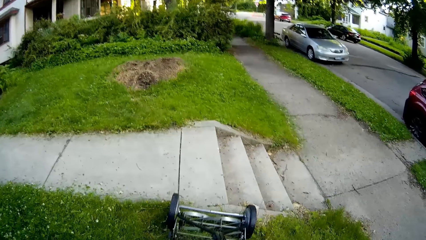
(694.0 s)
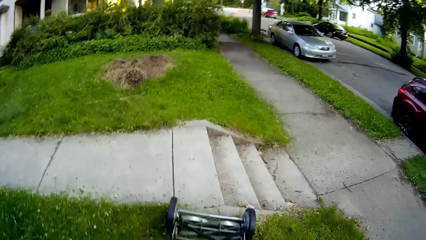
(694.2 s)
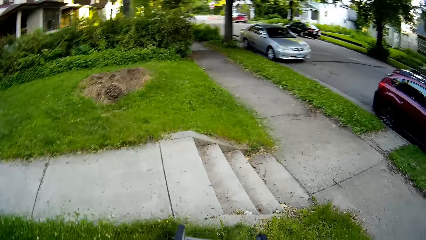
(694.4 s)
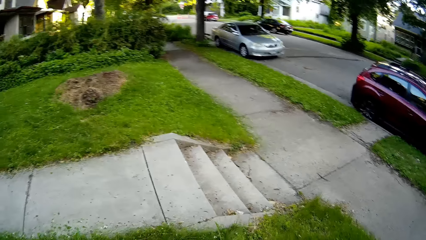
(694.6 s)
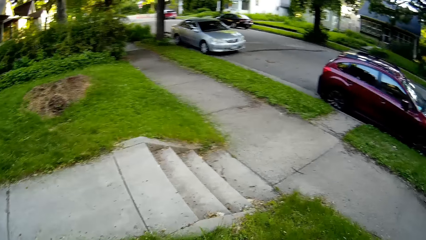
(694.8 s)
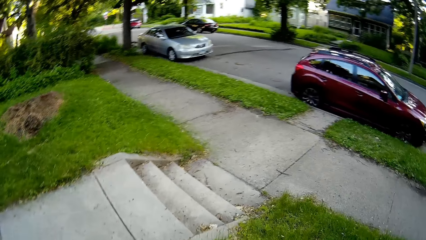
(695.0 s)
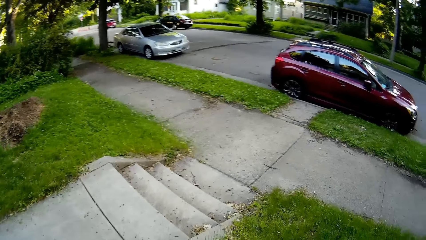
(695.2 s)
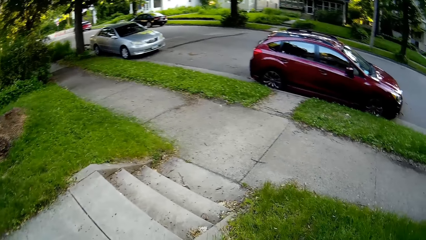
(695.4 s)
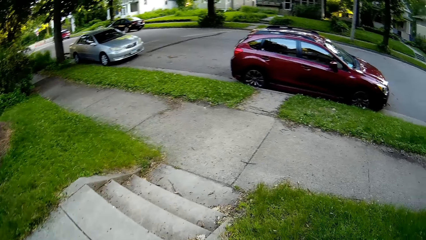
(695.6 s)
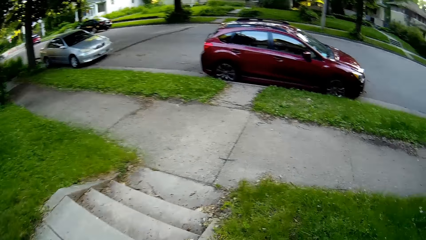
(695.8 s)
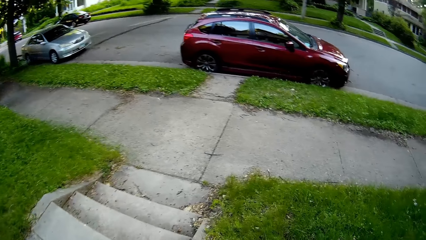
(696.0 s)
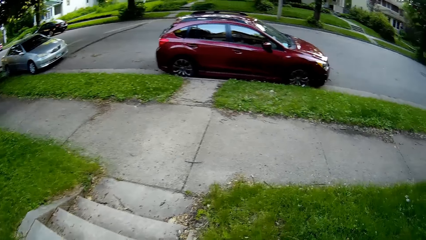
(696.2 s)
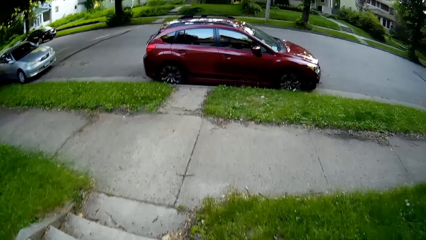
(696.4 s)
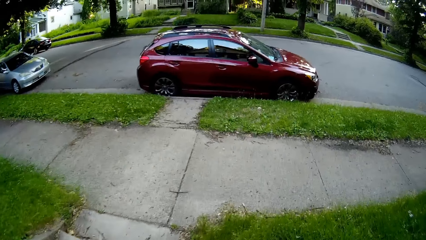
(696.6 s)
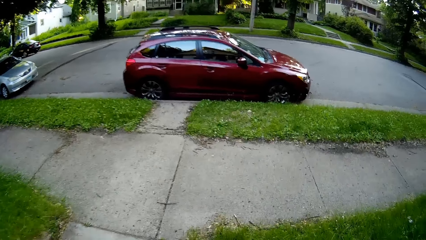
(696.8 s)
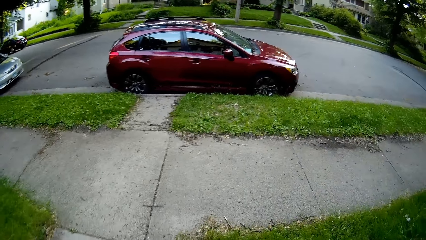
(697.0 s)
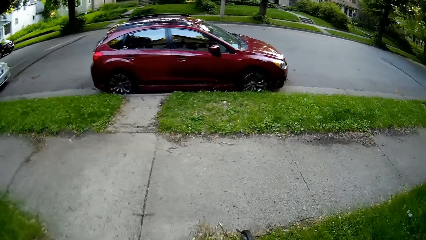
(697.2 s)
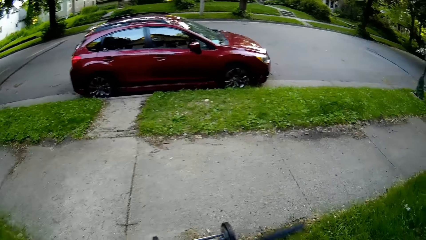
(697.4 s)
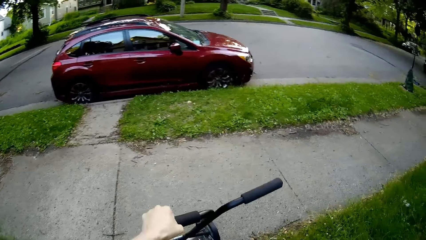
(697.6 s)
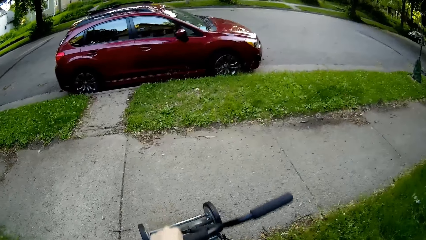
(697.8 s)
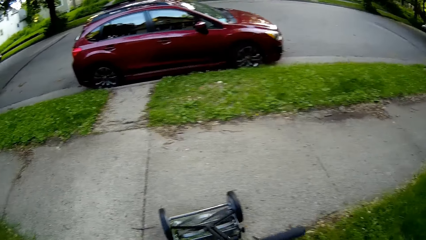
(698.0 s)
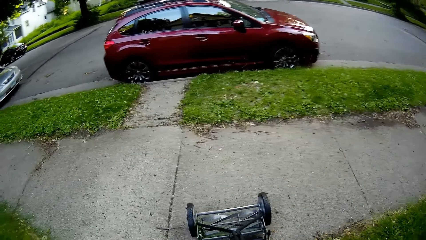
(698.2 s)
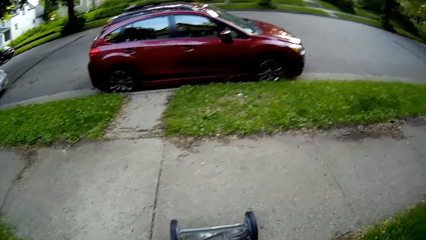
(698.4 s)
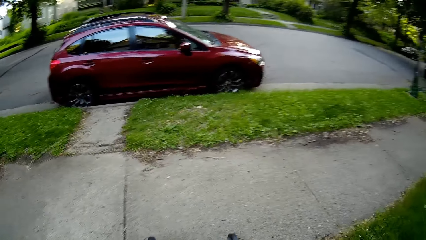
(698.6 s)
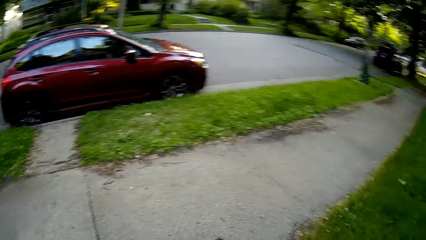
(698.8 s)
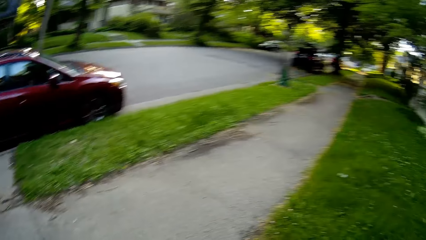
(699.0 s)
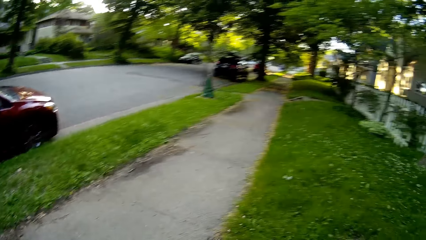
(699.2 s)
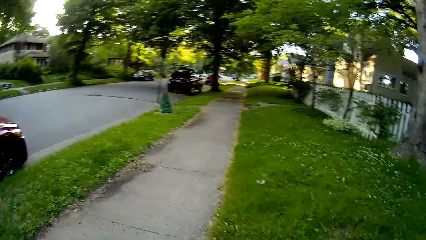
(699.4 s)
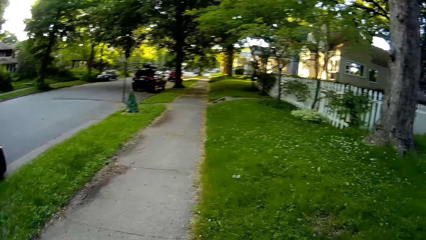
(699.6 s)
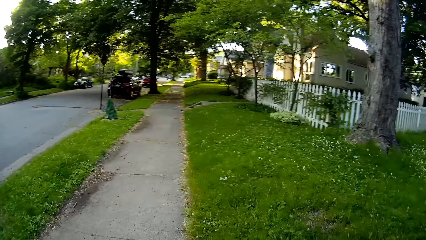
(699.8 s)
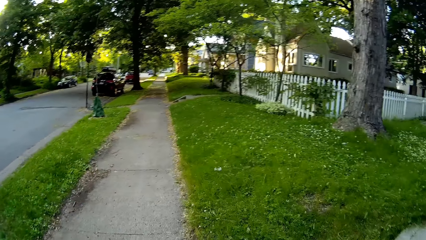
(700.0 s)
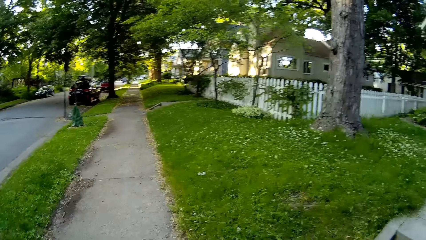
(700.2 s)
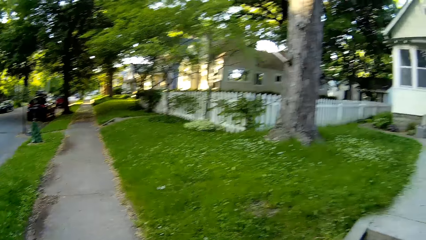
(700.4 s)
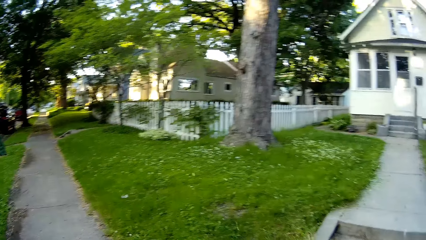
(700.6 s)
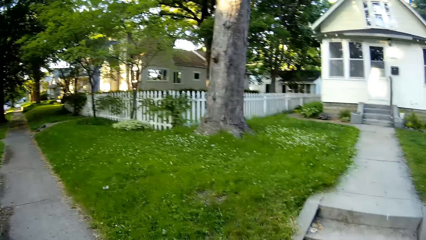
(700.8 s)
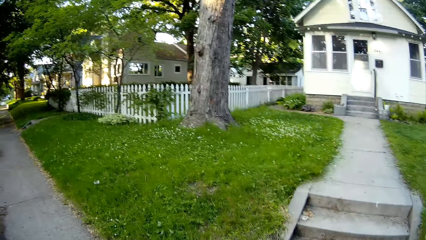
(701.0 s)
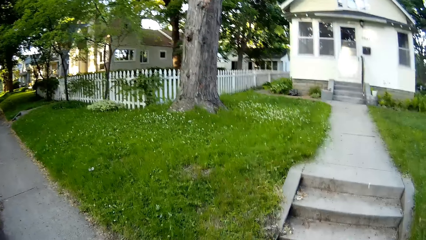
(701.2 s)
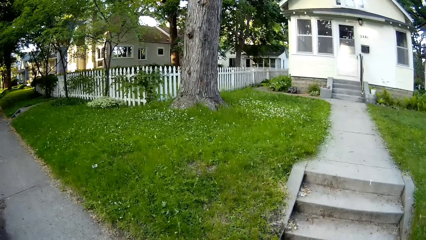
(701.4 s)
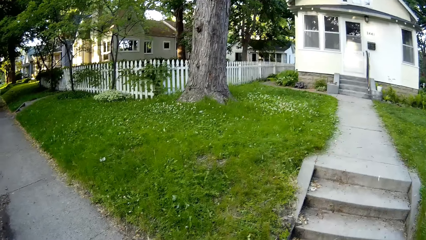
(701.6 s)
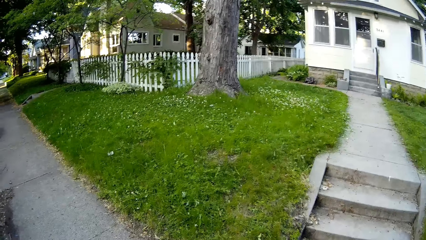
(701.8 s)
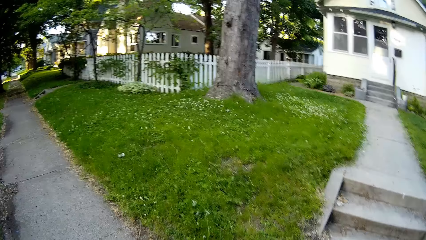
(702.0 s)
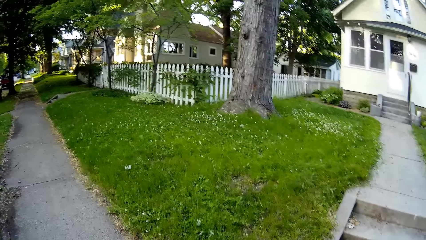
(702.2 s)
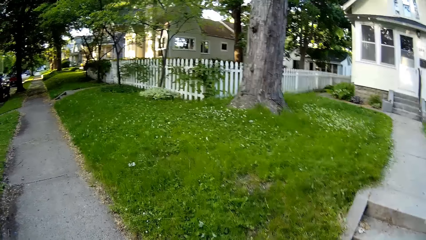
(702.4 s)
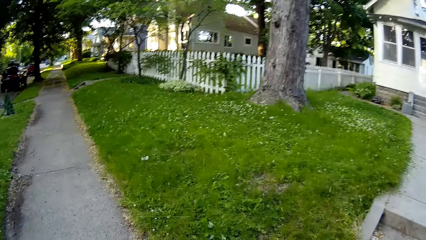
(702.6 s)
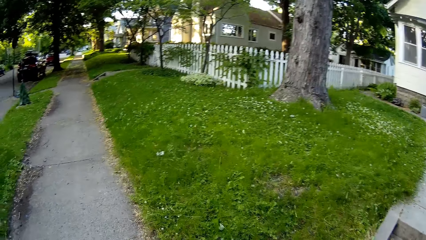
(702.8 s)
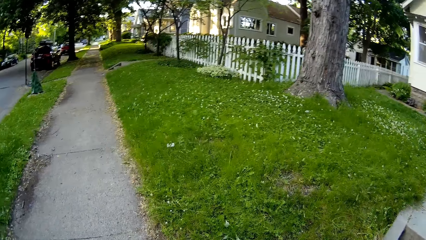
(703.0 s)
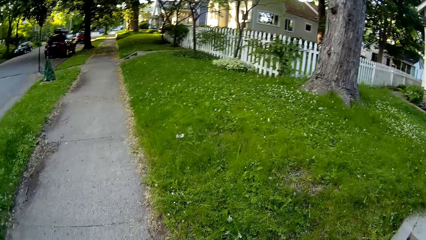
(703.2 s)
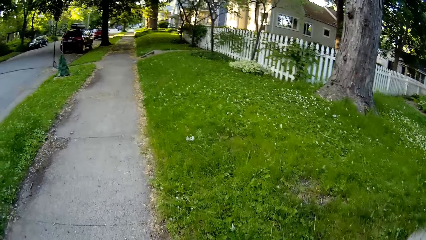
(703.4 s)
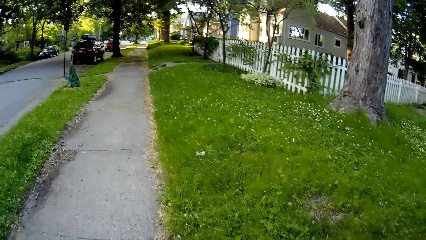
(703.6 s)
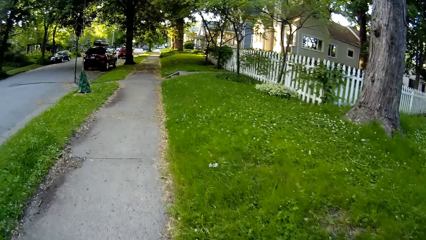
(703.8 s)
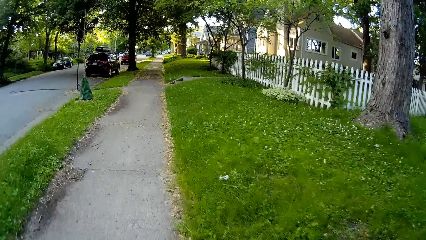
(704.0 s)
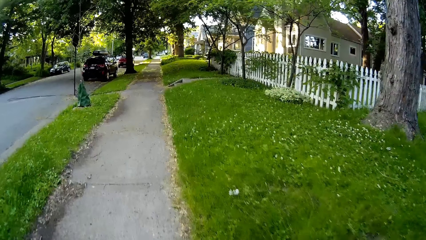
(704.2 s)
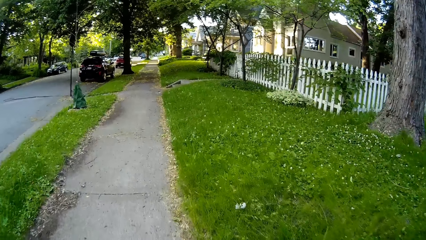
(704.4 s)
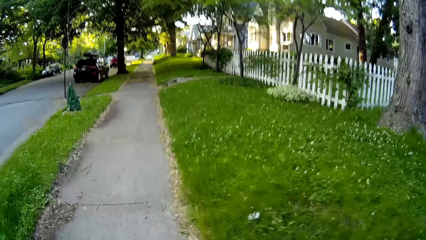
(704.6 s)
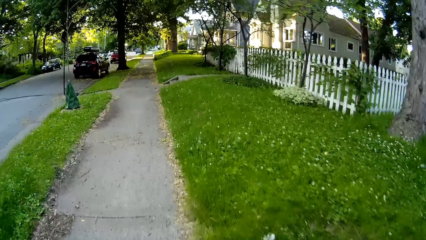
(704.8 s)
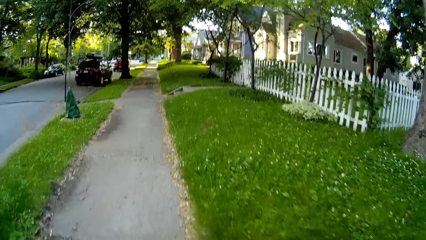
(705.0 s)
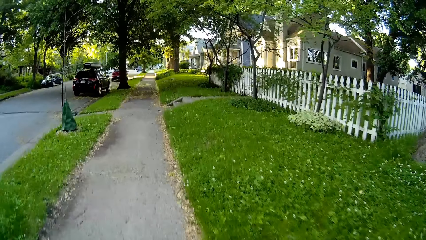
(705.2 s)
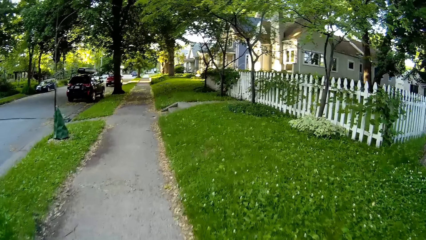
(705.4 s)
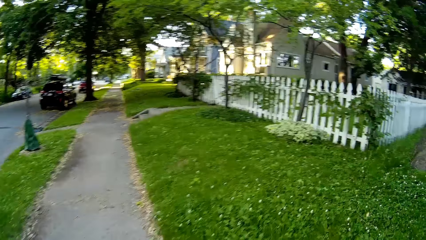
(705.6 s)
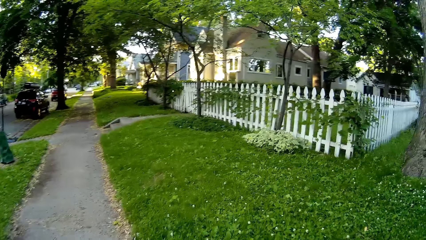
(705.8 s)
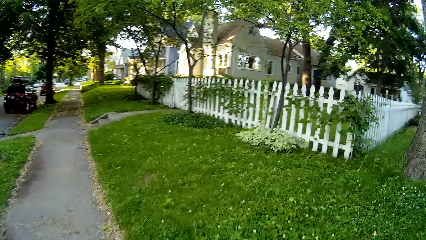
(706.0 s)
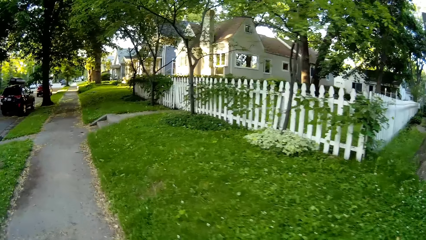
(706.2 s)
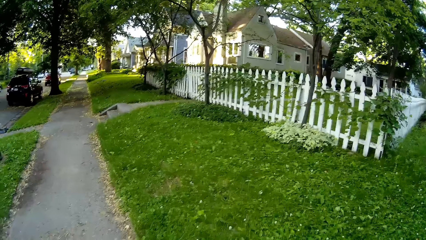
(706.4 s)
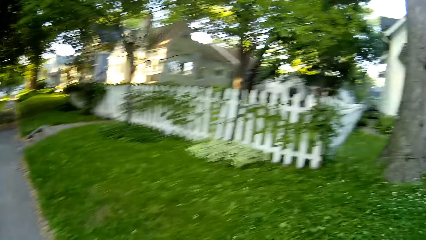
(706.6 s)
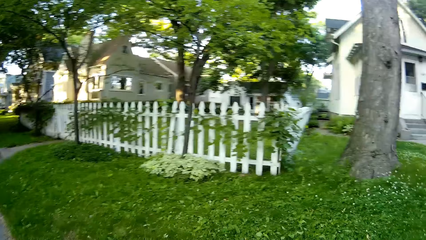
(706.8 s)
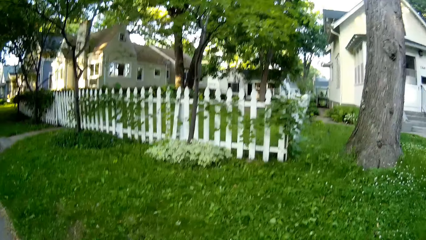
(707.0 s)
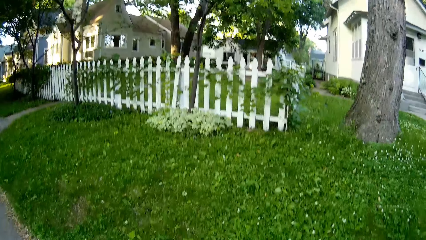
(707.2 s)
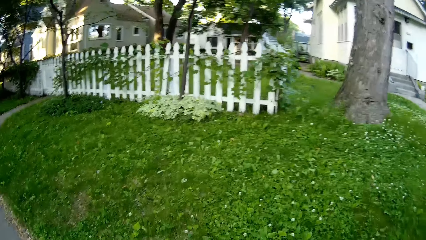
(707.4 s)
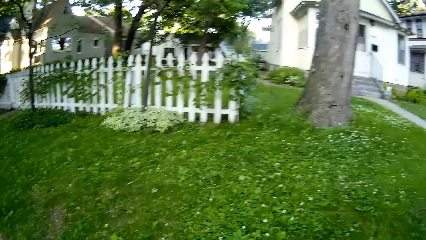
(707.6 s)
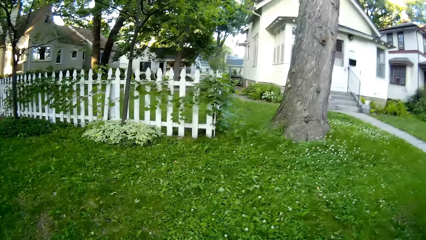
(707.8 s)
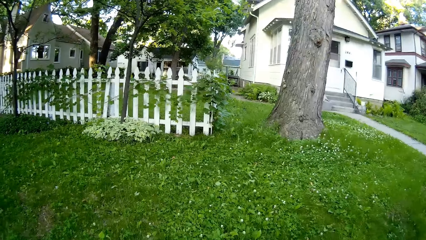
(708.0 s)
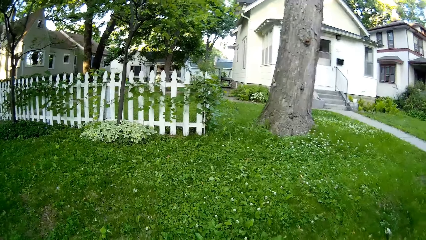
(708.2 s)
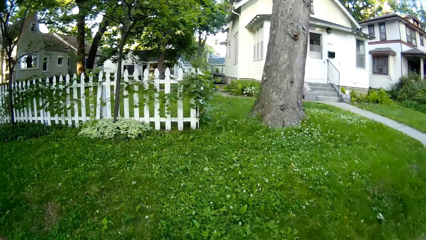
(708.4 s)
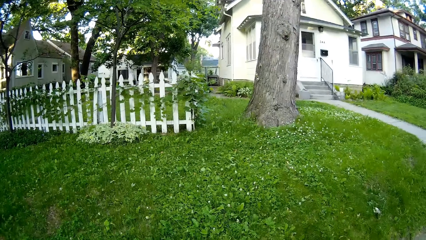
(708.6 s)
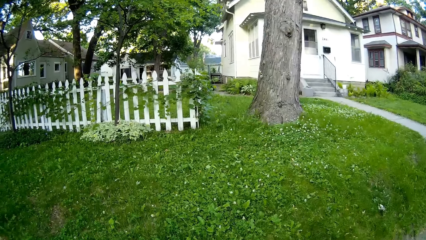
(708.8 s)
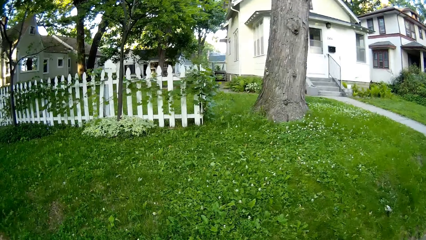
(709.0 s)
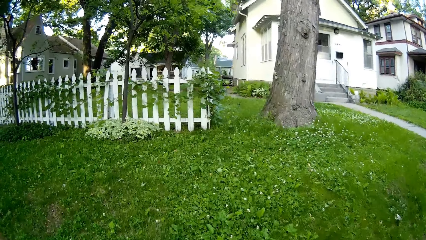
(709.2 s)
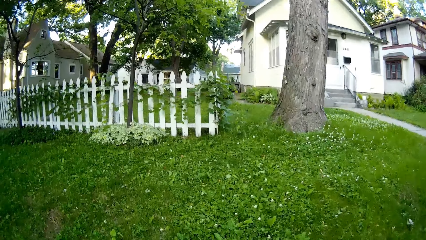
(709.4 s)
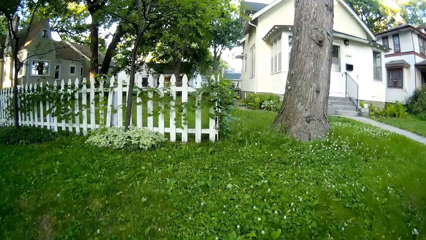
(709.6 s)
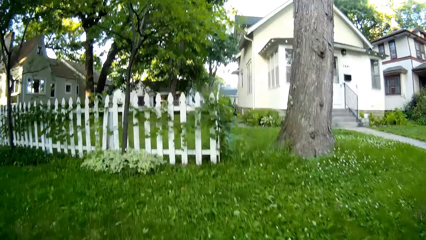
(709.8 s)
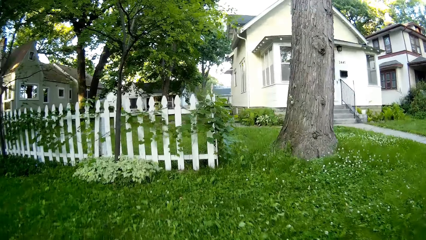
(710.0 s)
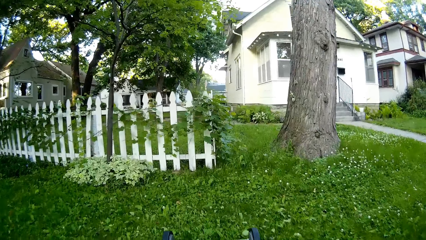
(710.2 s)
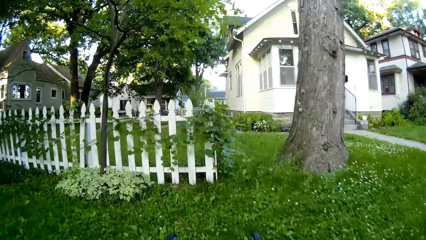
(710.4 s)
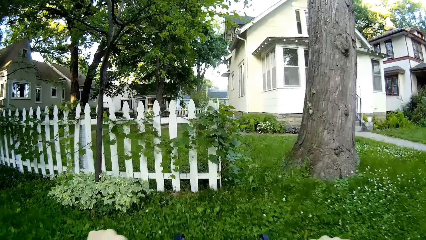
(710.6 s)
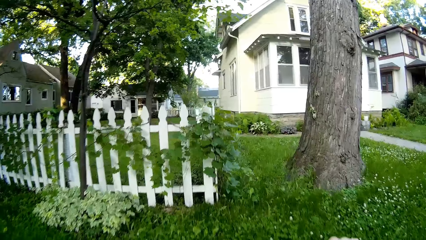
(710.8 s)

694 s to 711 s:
The camera wearer moves the lawn mower to the walkway with his left hand.
